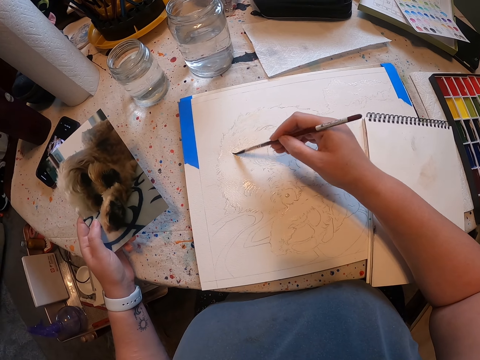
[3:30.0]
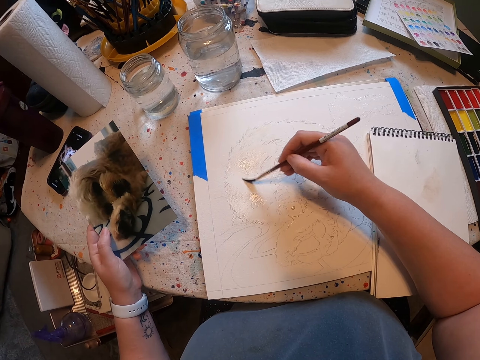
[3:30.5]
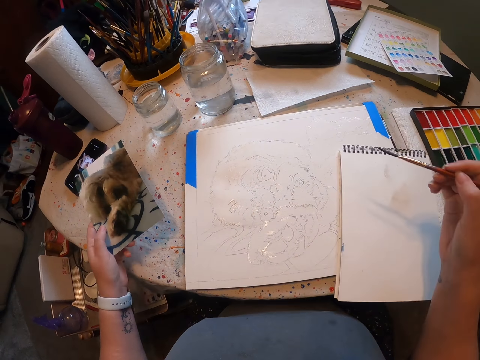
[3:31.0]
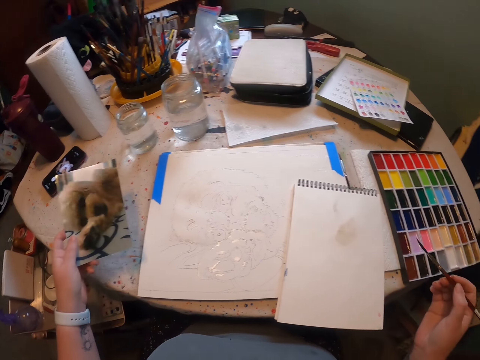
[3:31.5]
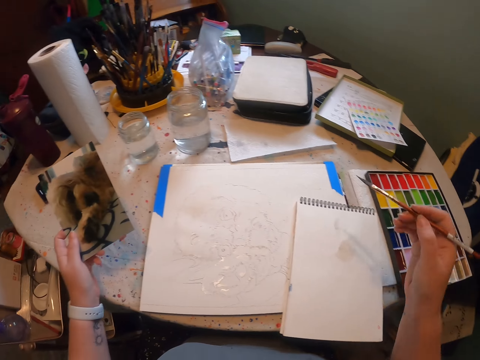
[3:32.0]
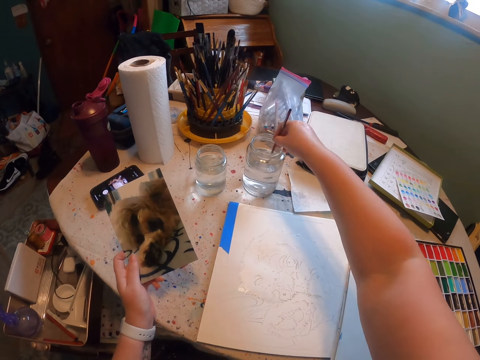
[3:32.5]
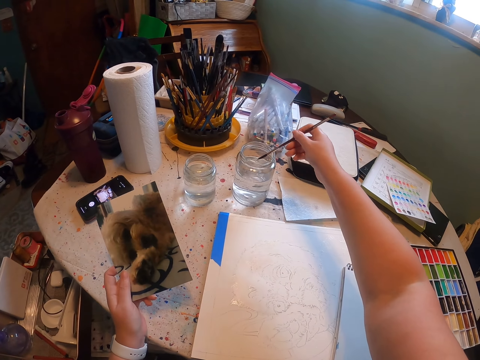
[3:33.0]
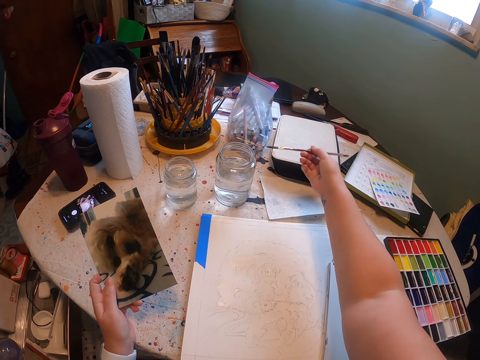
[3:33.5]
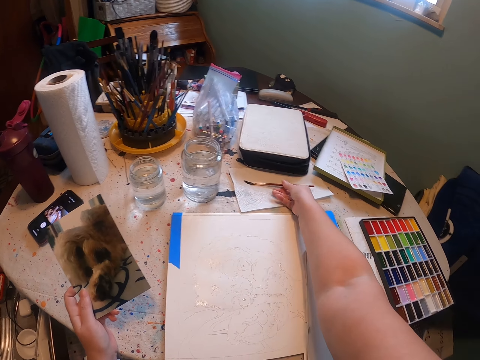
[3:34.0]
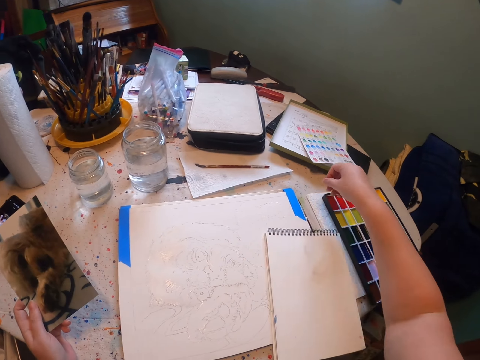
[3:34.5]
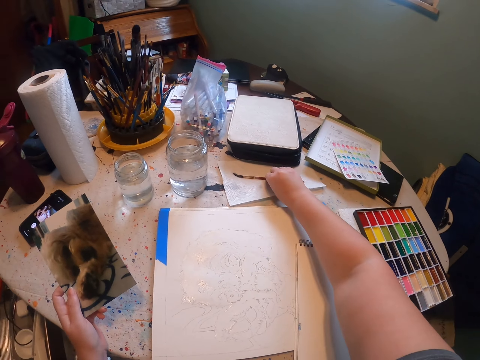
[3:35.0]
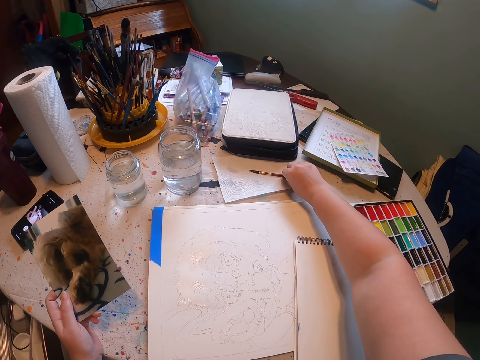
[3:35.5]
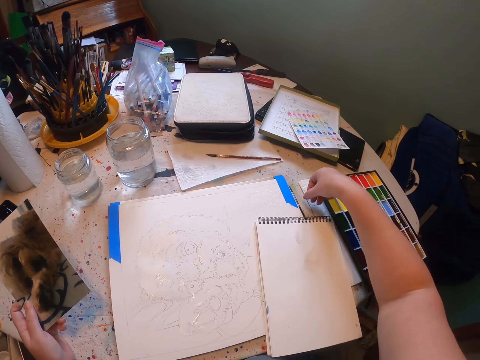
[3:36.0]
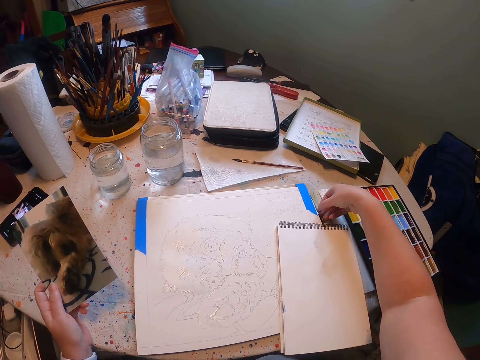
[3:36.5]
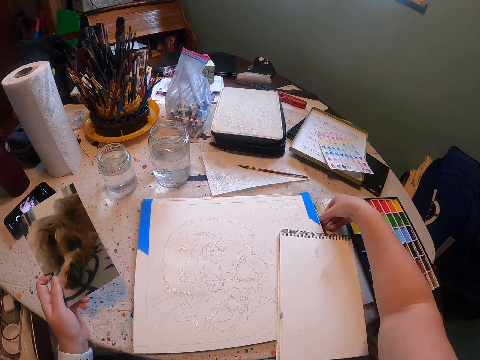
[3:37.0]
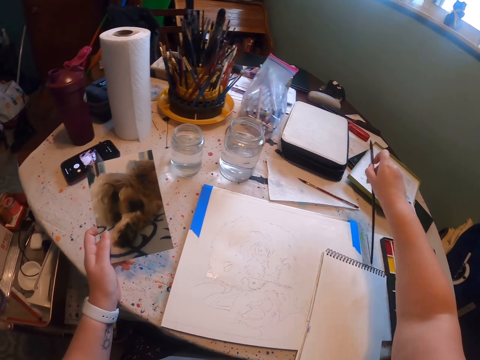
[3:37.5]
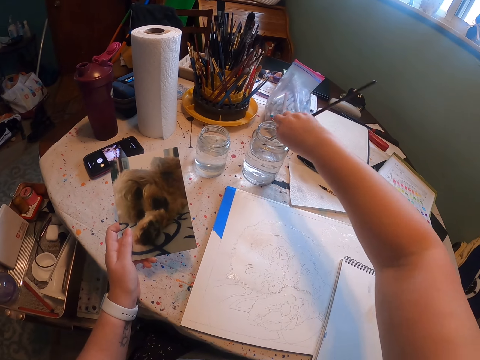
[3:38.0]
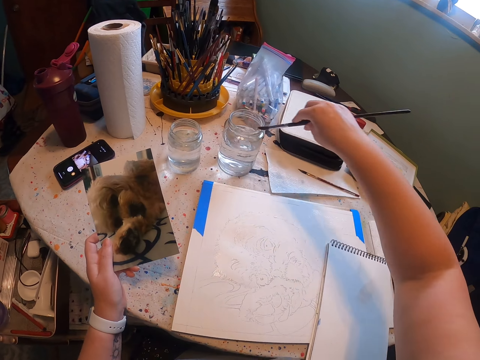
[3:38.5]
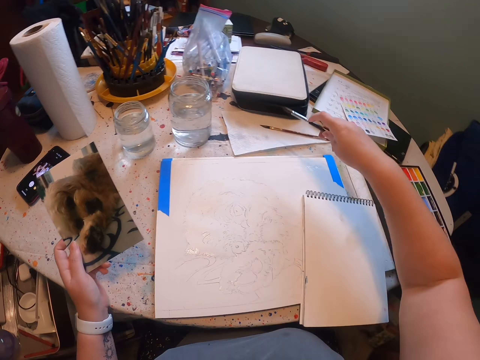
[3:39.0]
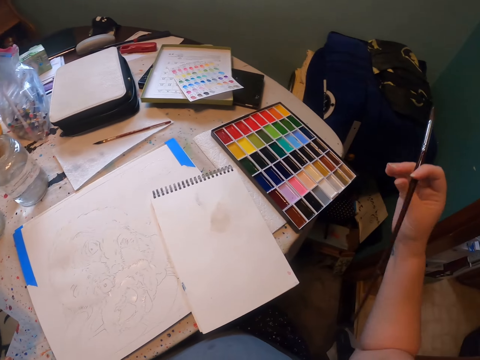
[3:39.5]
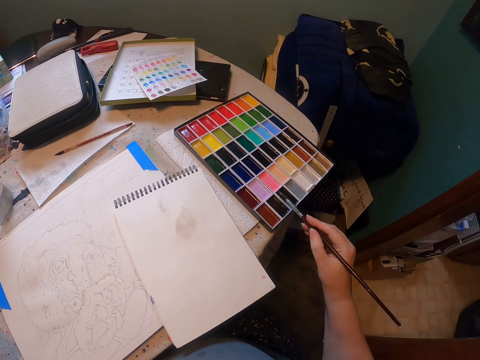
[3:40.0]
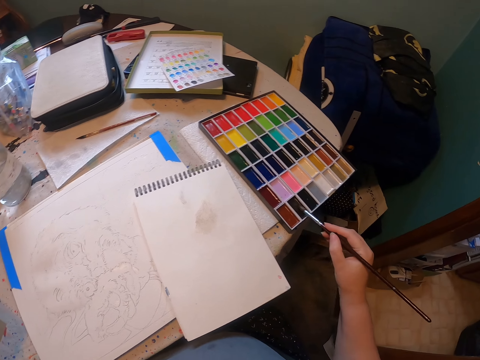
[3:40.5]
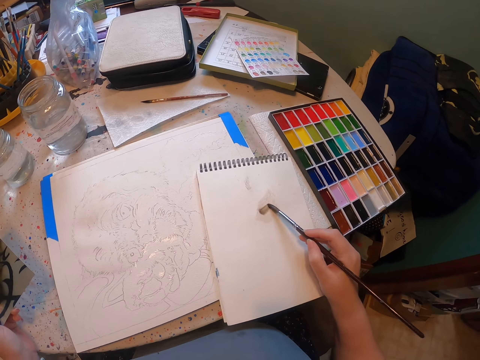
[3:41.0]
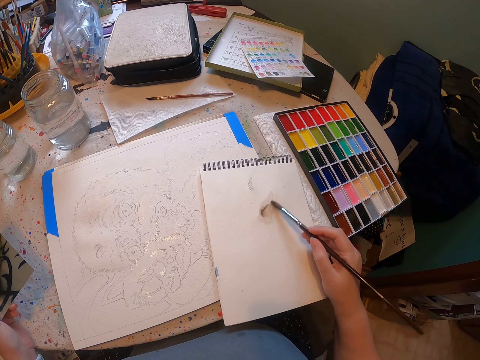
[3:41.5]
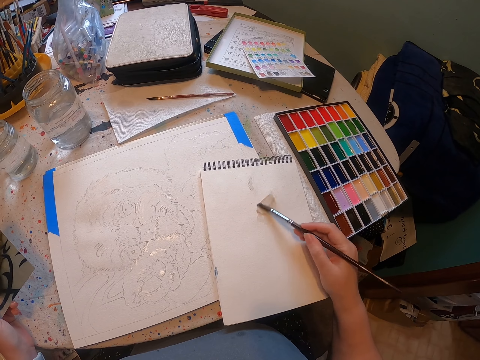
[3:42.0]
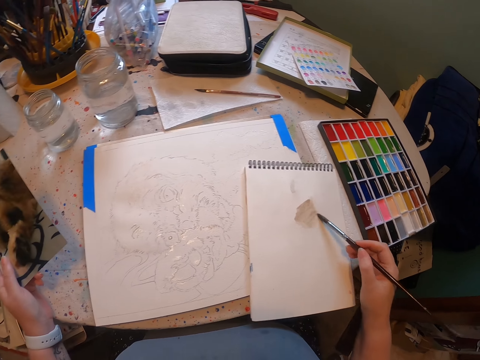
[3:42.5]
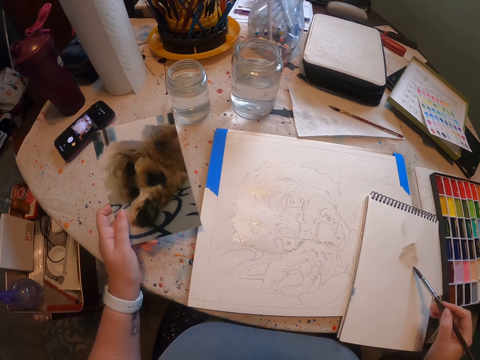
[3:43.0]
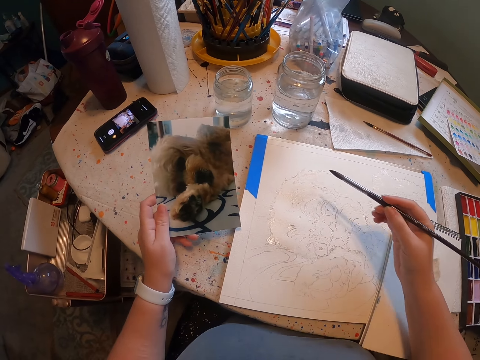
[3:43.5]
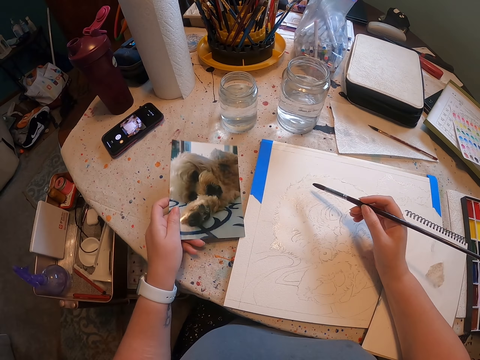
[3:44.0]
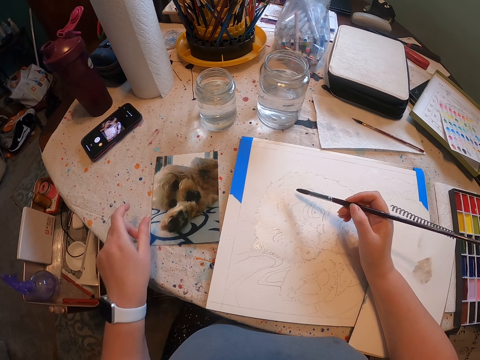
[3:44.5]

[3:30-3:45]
The camera wearer dips the brush in water. They drop the brush on the table. They pick up the brush from the table. They dip the brush in water. They dip the brush in the paint. They paint on the paper. They rub the brush on the book.

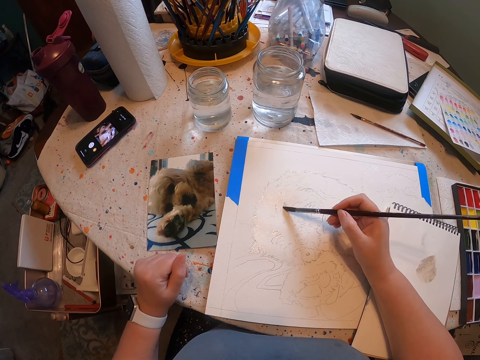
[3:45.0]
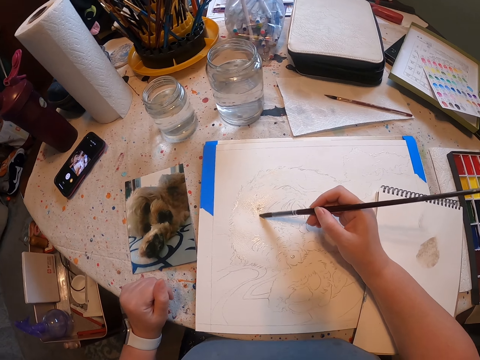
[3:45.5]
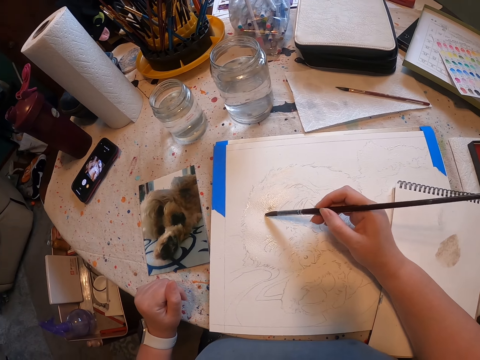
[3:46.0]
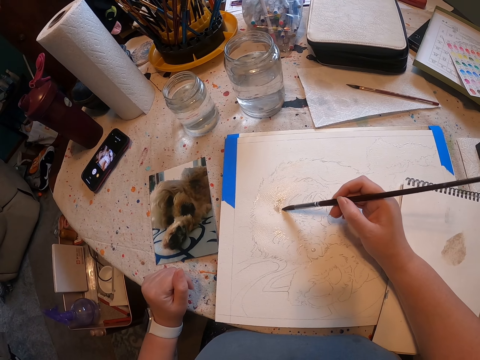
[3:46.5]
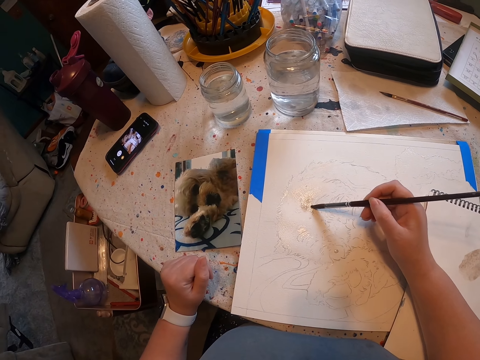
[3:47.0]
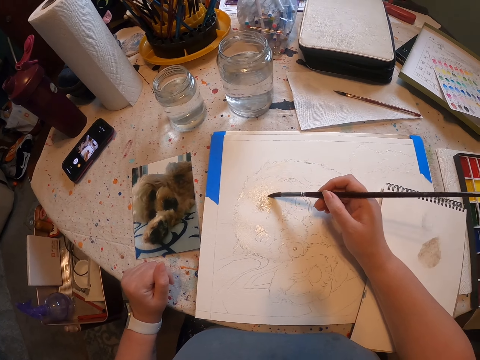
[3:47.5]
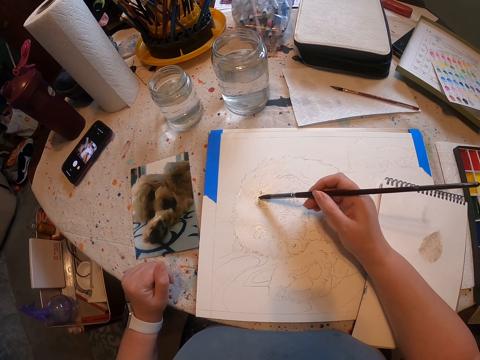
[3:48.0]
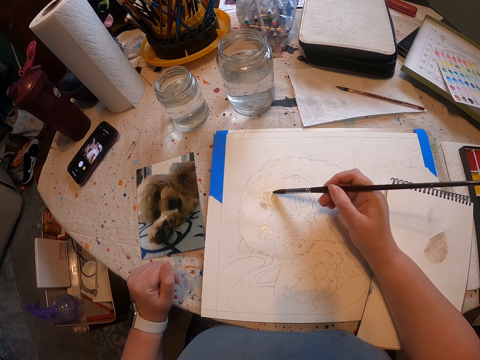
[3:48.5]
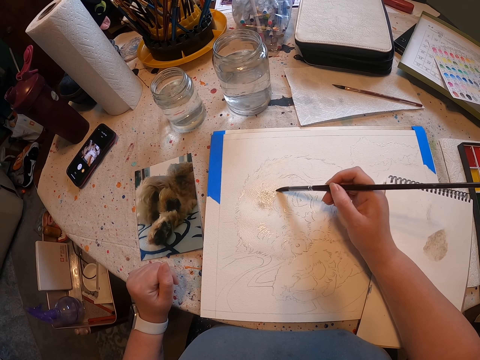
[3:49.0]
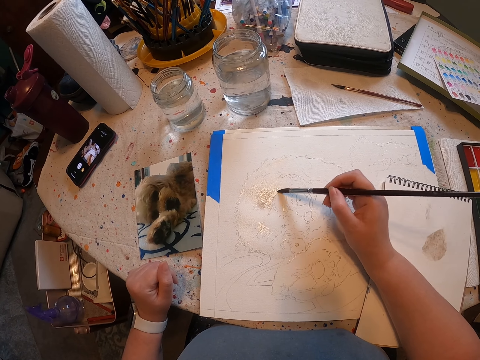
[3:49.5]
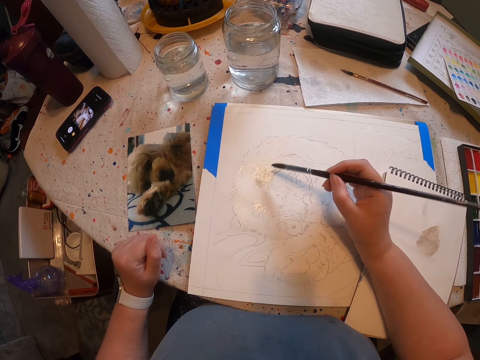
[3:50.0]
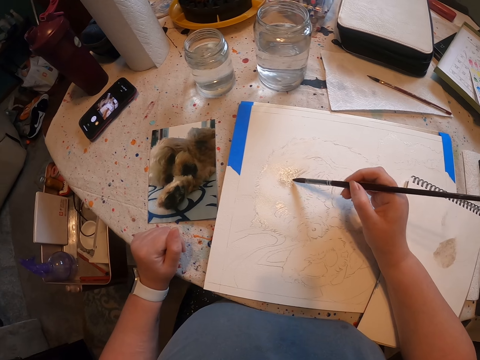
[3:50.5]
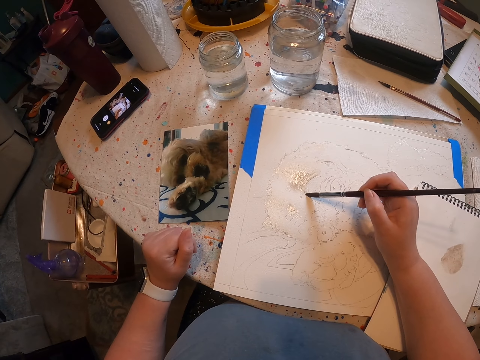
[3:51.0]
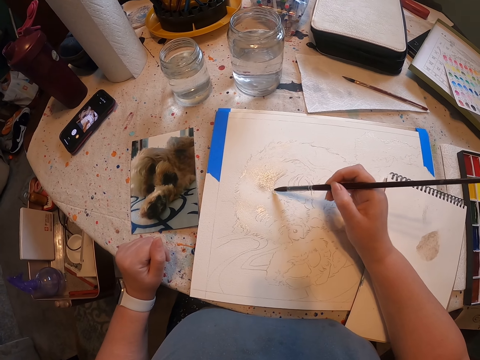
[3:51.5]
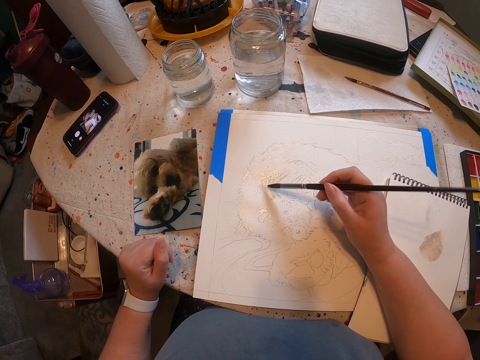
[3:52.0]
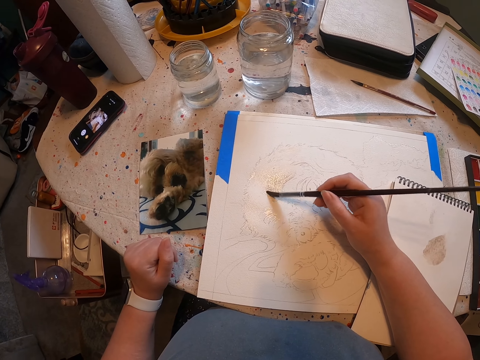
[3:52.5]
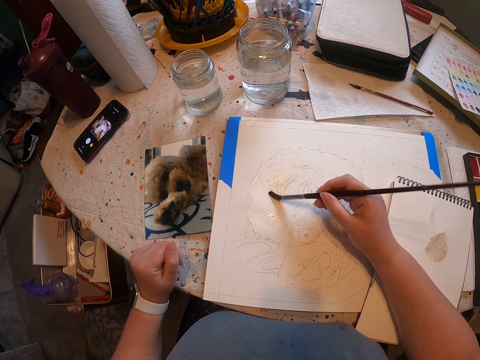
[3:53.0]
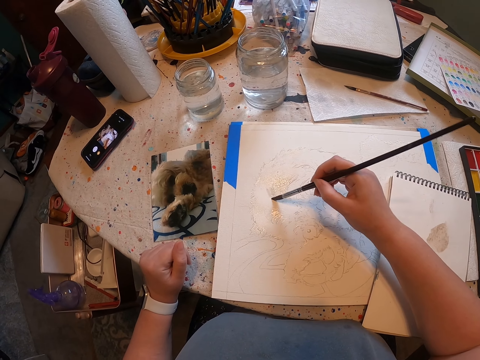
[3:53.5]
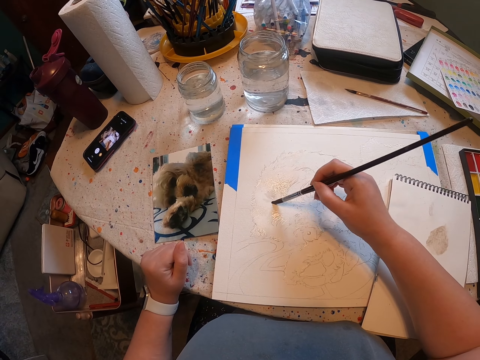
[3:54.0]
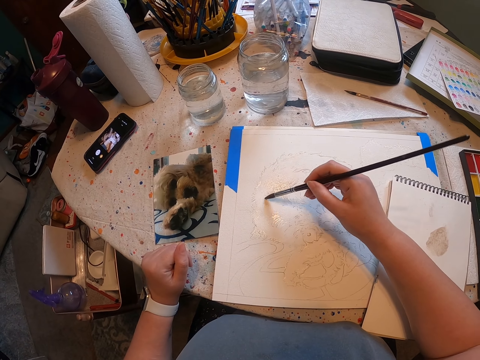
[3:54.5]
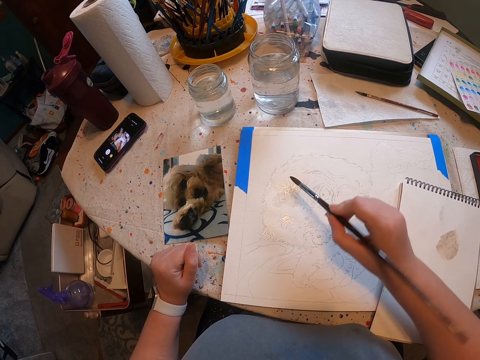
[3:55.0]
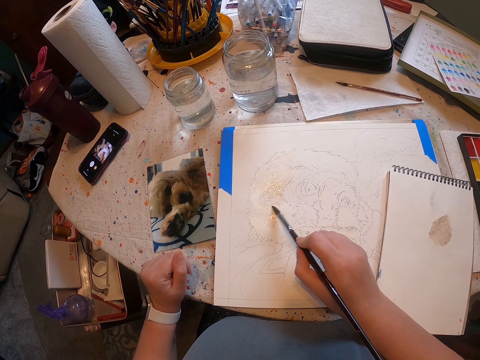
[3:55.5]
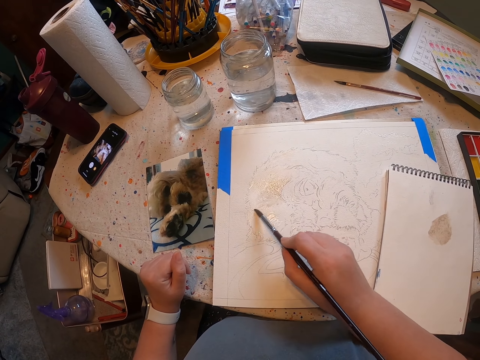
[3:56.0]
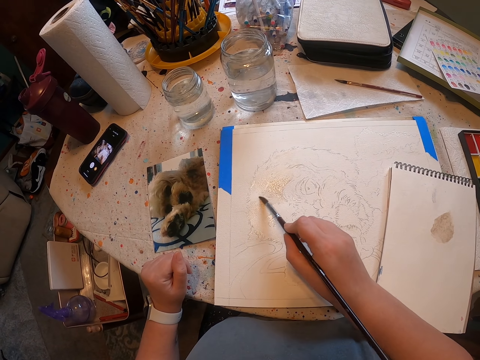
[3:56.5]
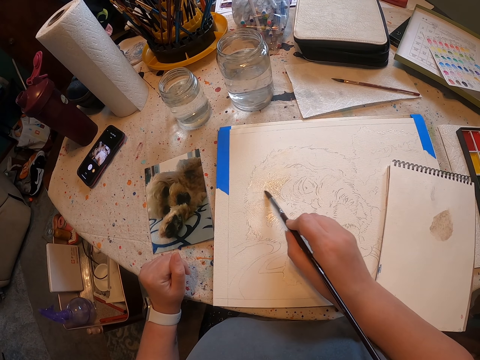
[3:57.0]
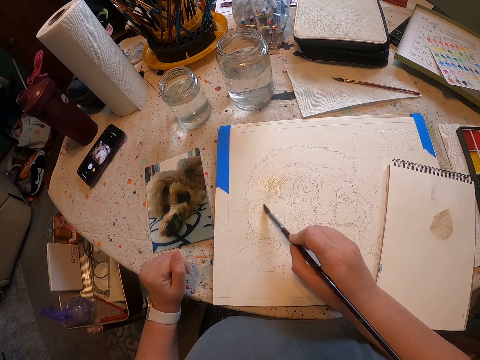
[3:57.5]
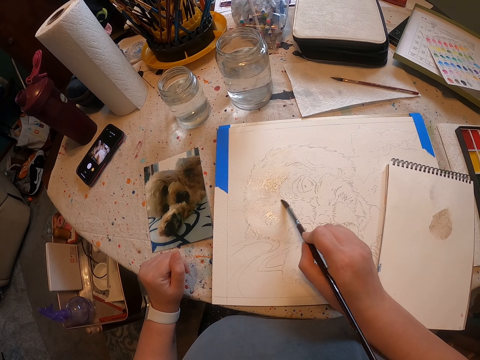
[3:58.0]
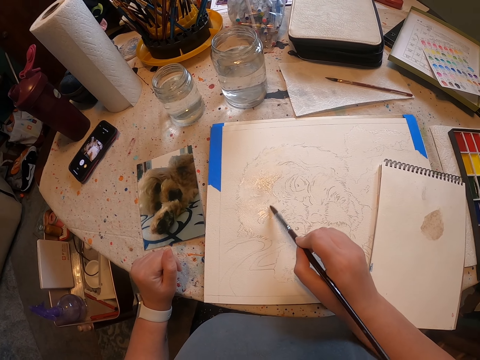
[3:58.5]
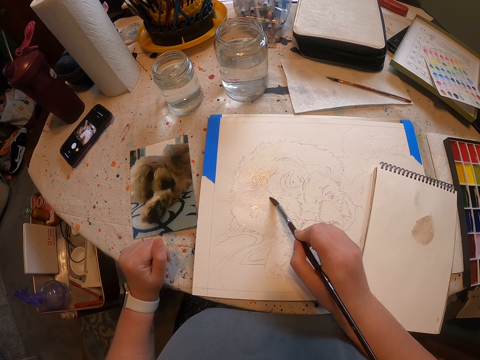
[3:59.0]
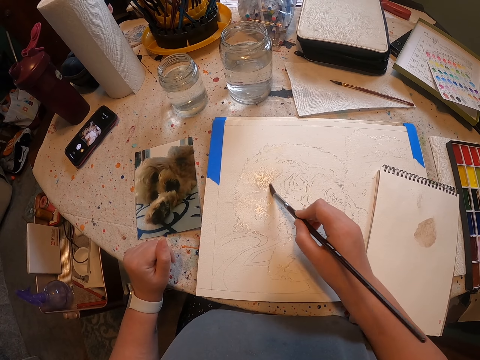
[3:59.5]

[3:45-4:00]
The camera wearer paints the sketch with the brush.
